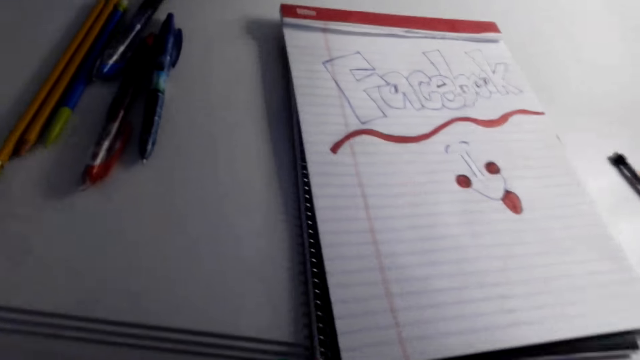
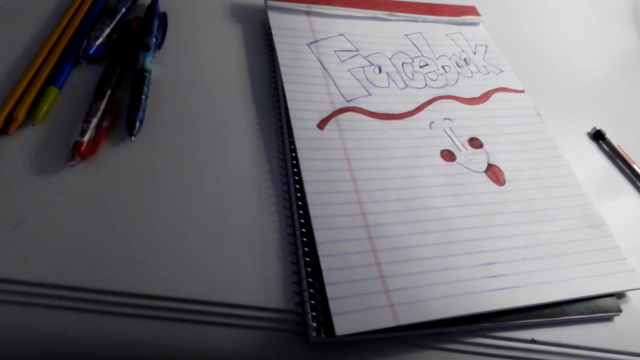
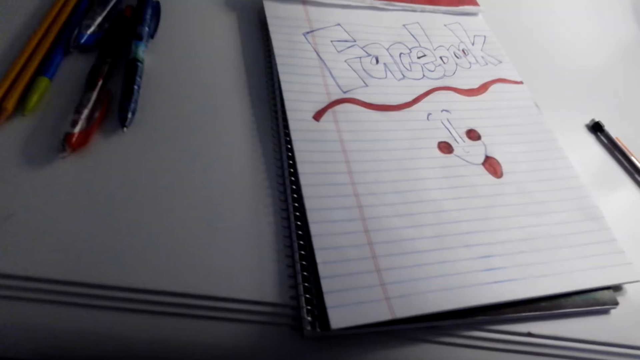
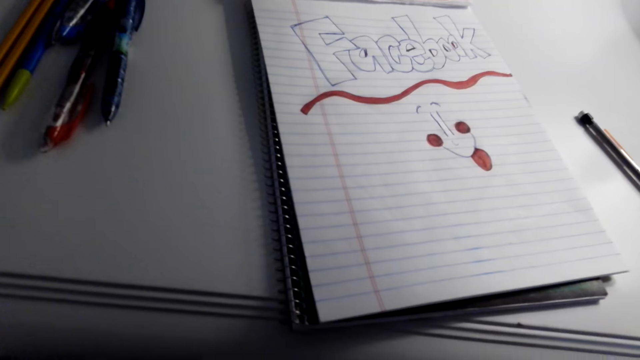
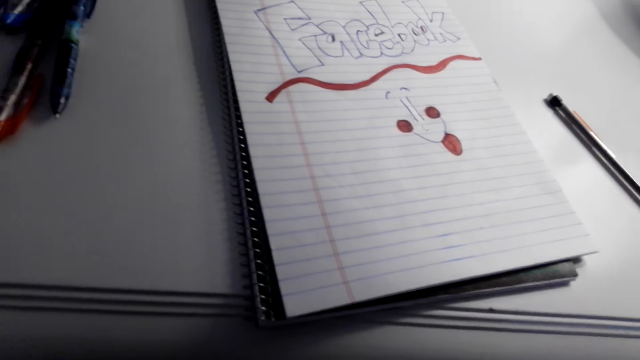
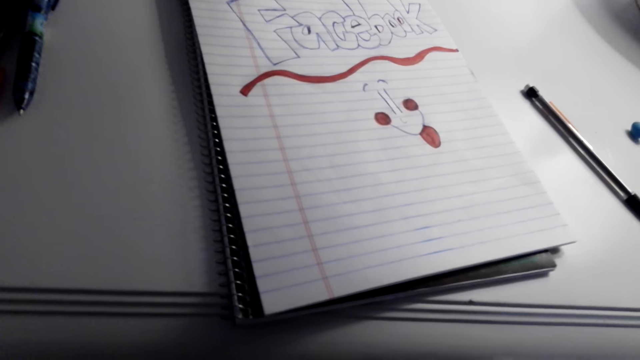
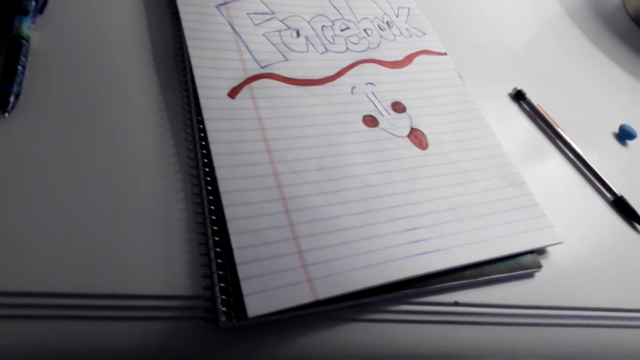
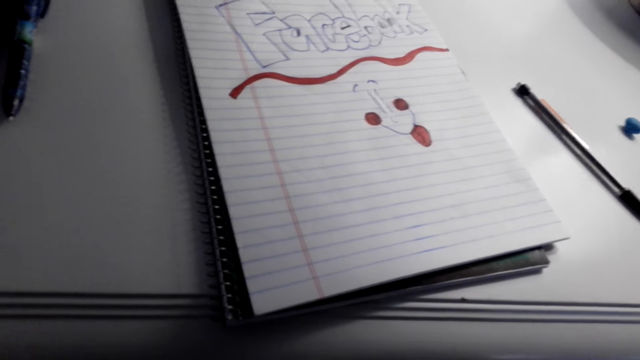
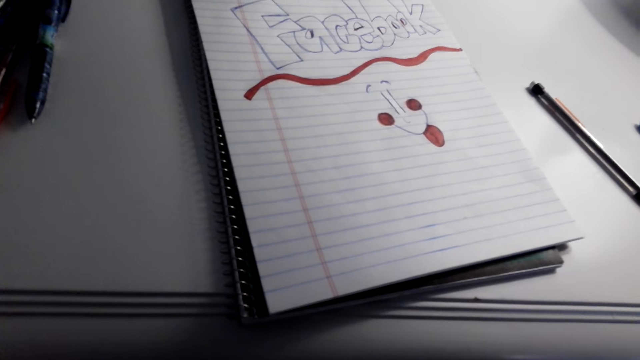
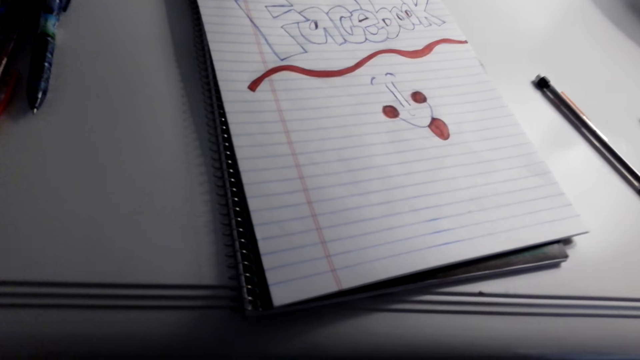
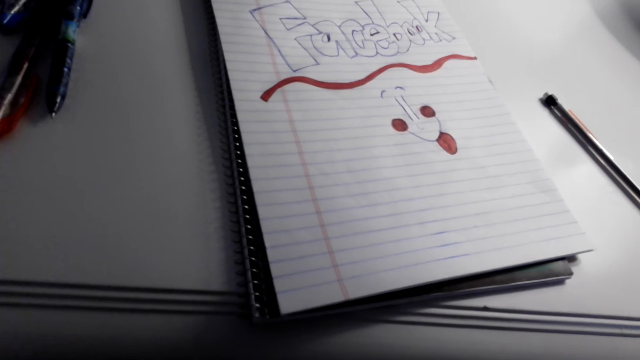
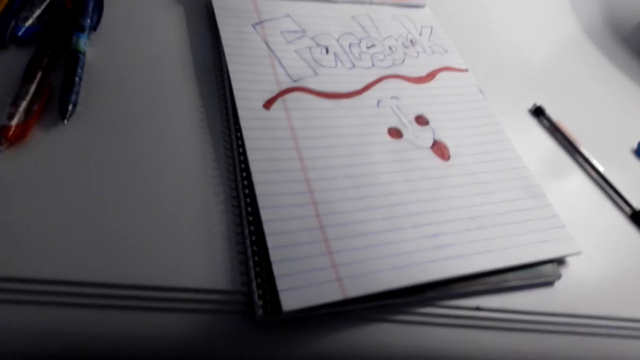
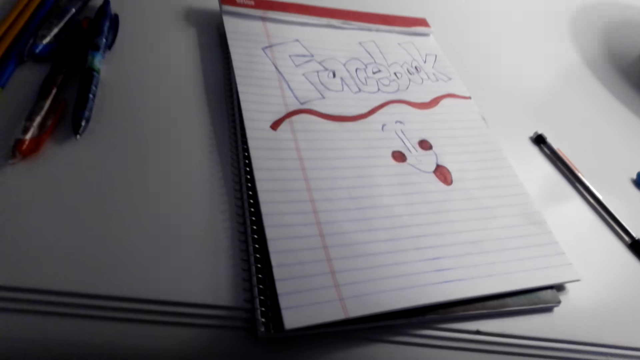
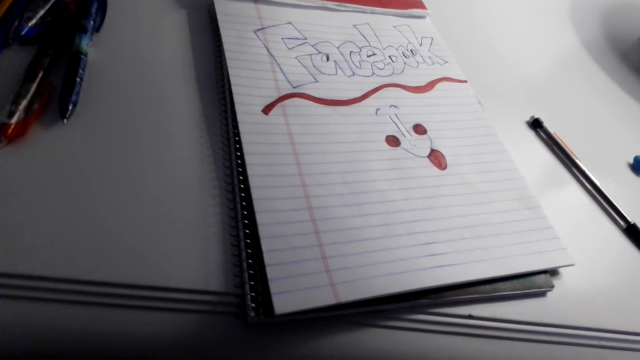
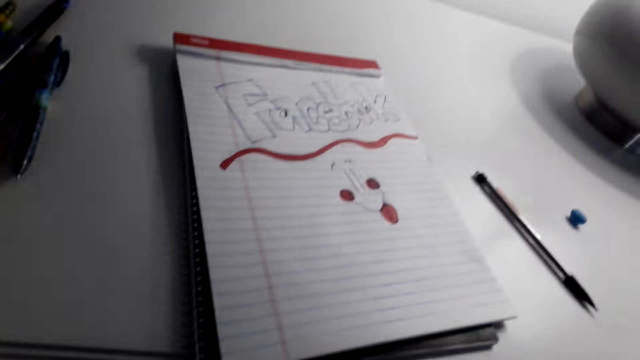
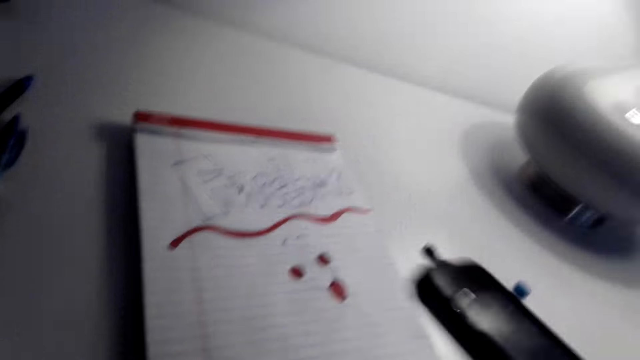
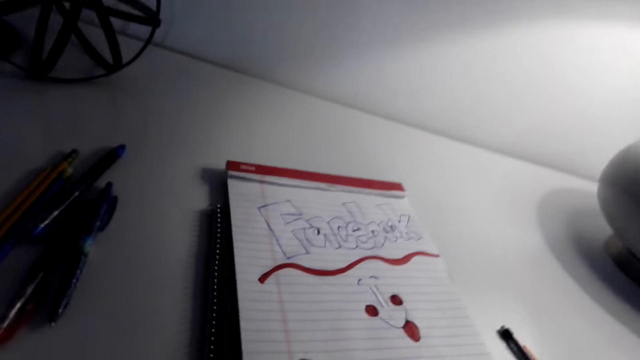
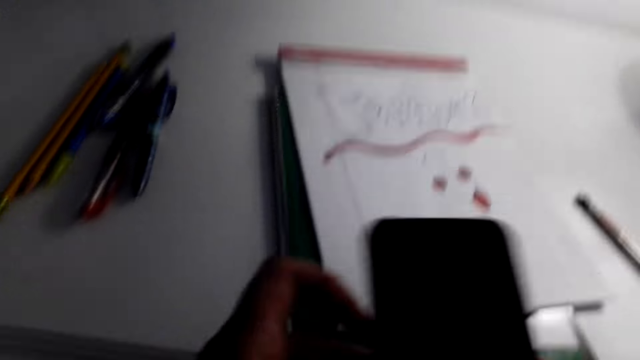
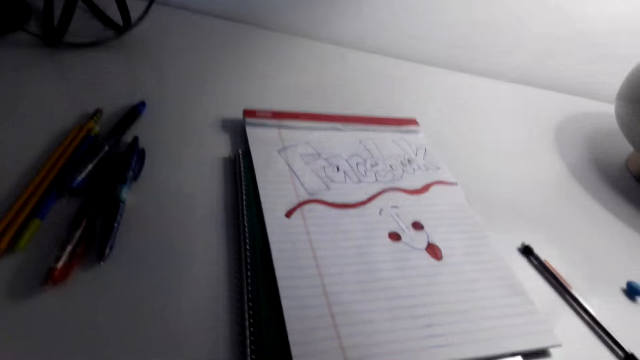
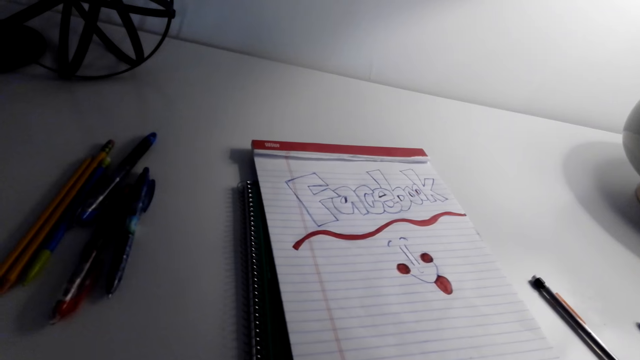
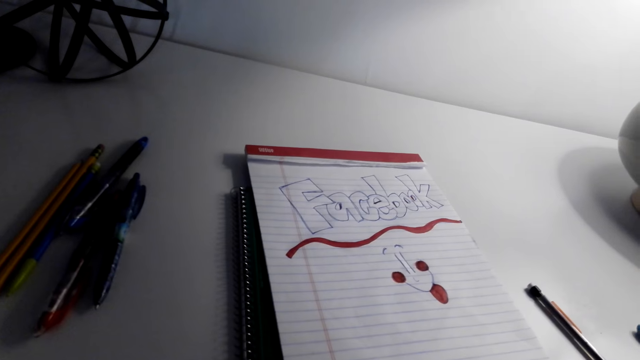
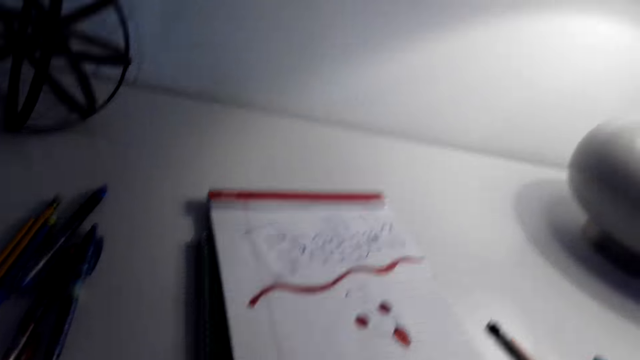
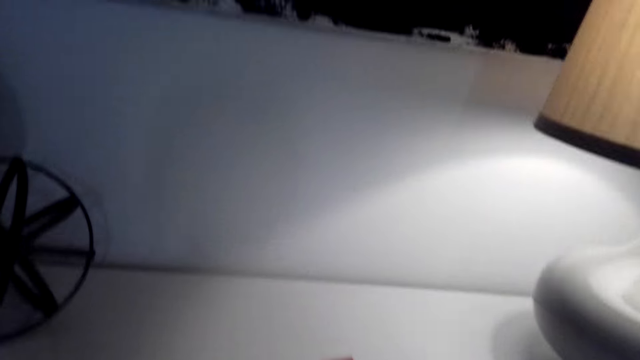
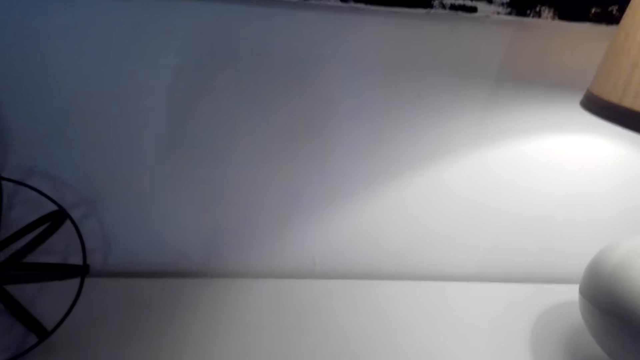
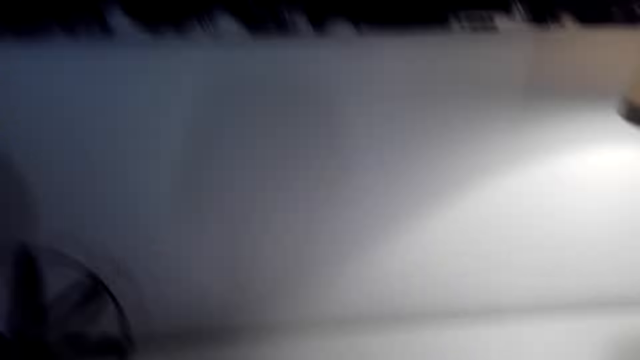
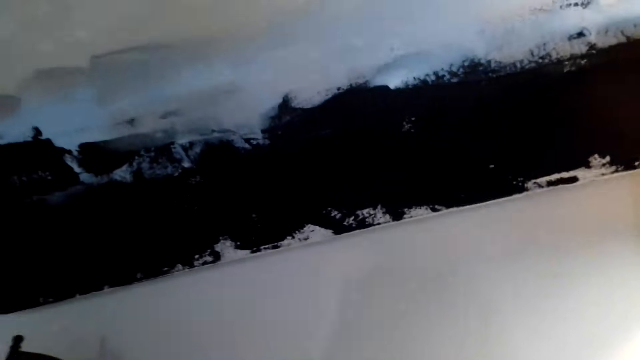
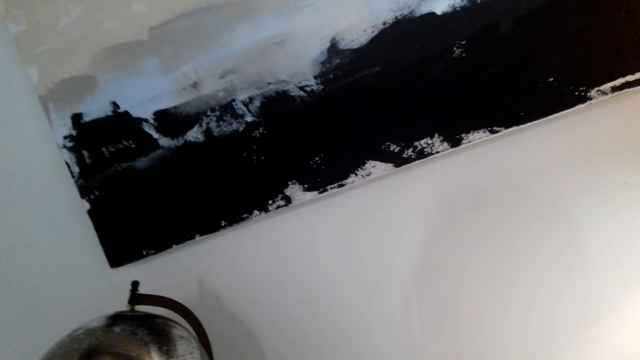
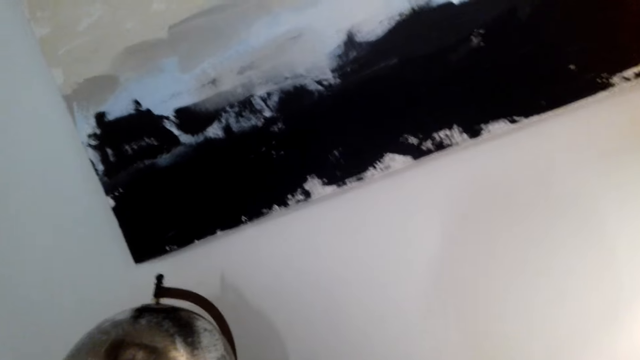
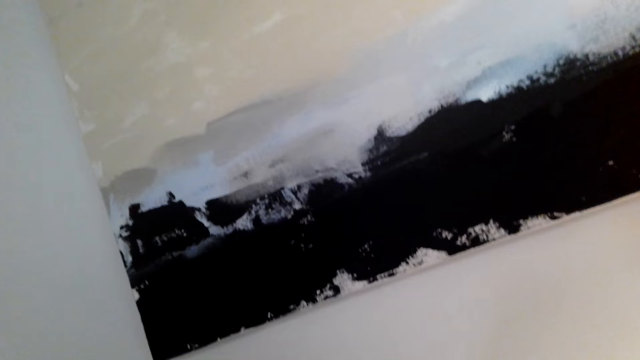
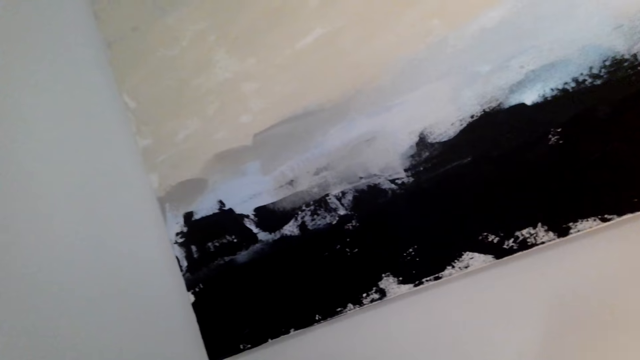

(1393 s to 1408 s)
The camera wearer holds the phone with both hands. They look at the art. They look around the room.

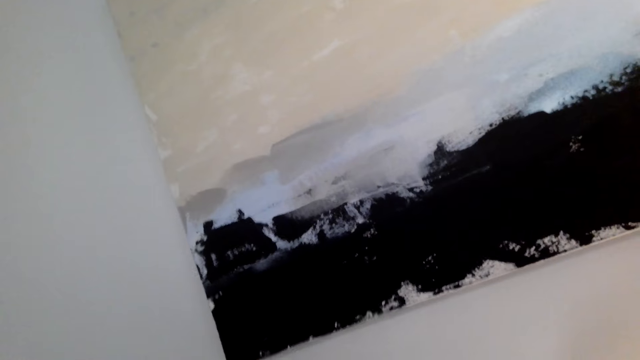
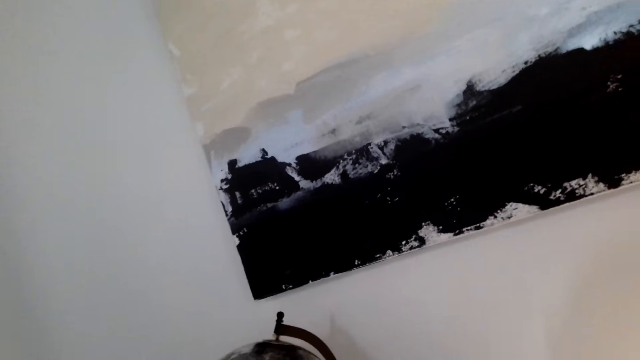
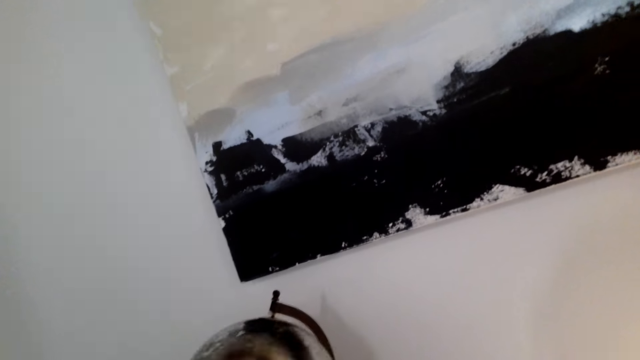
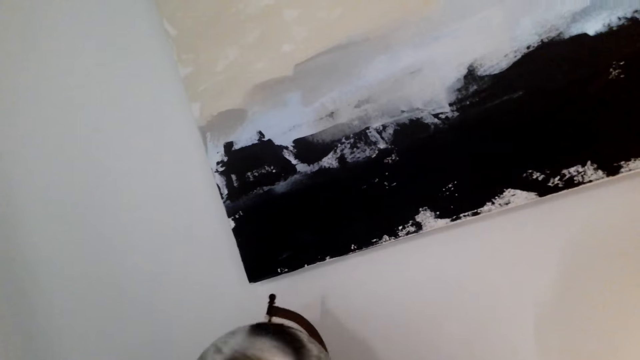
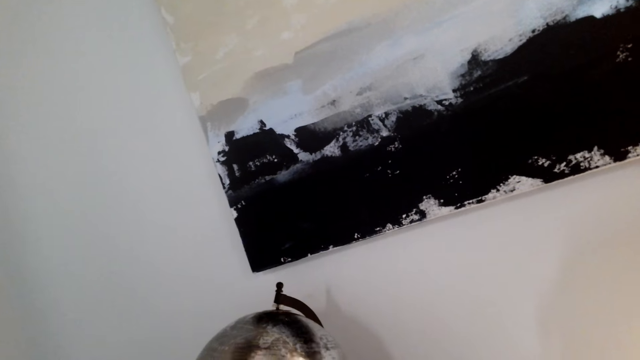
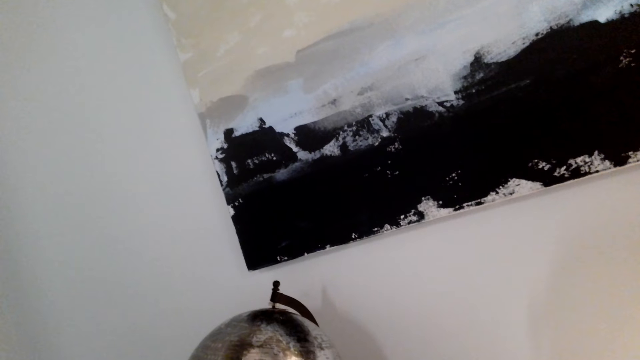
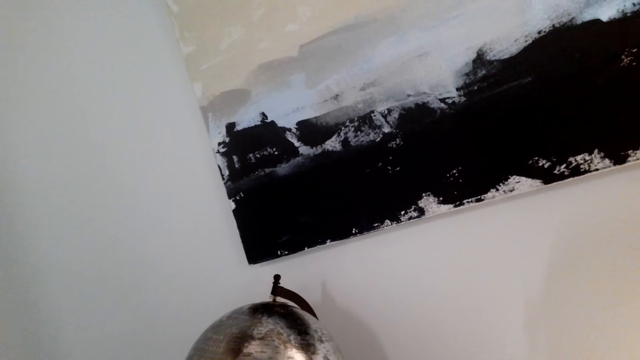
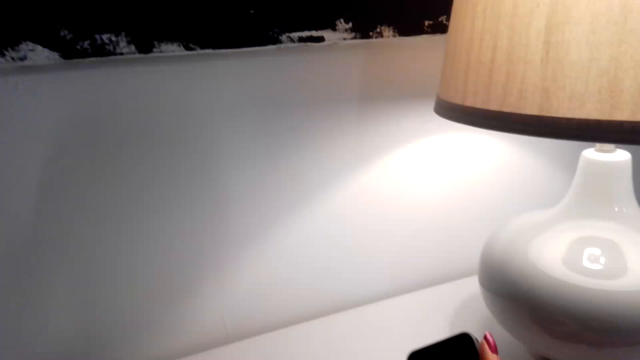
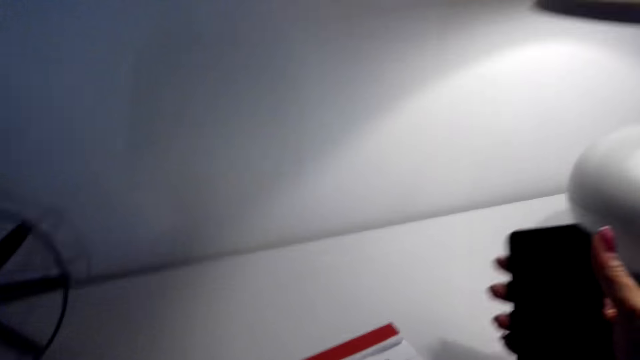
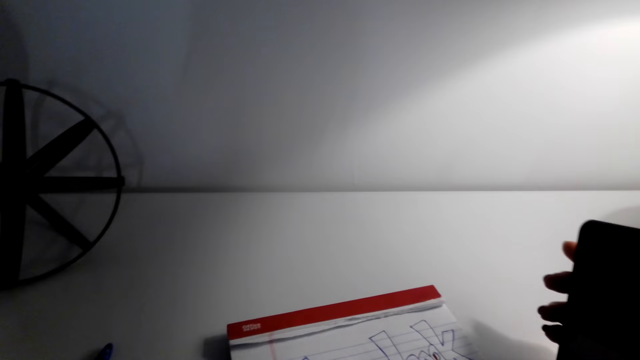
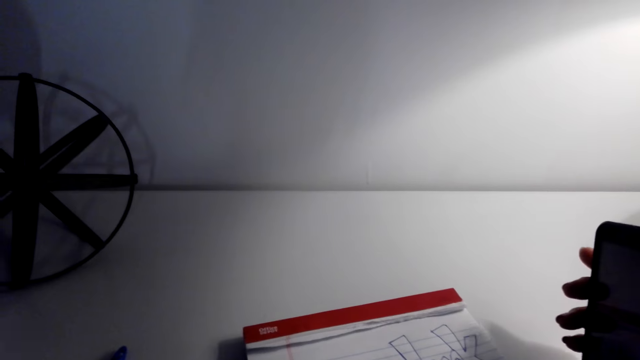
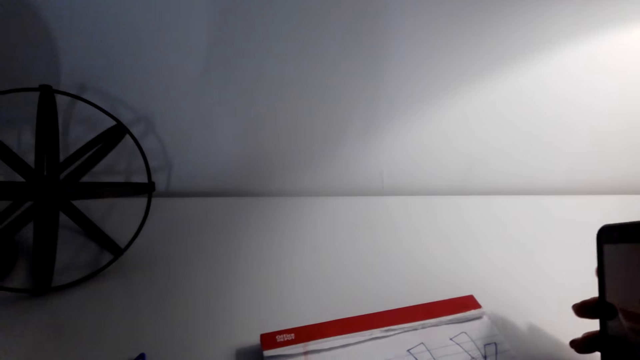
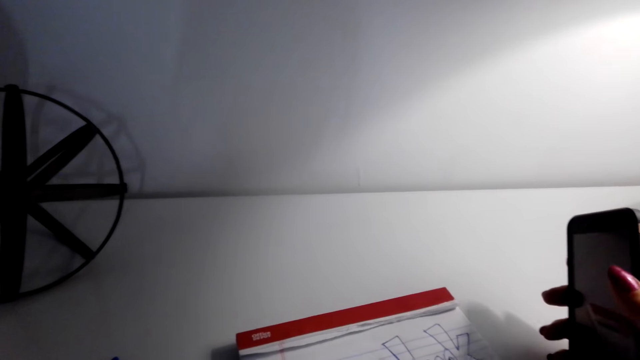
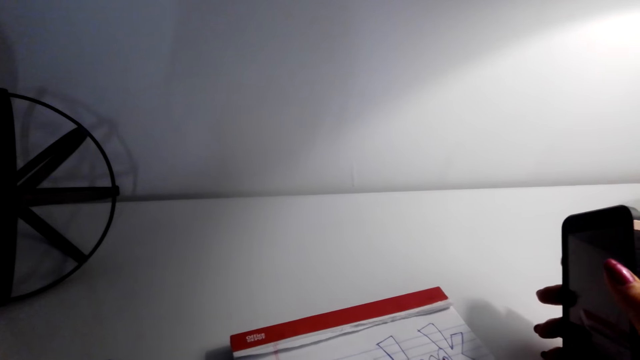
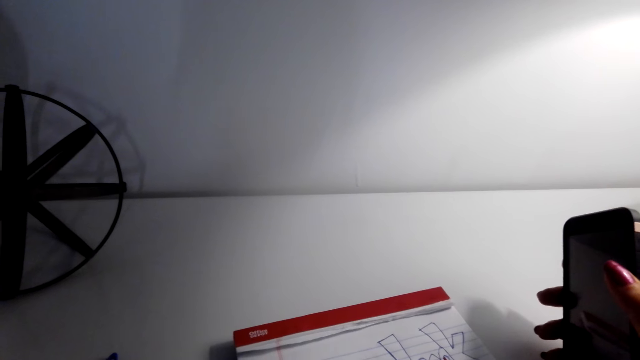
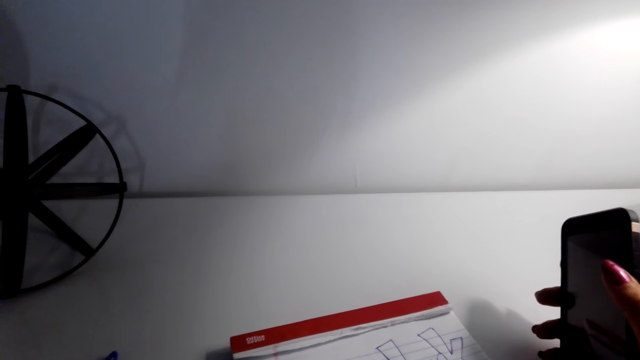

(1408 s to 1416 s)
The camera wearer spins the globe. They look at the art. They hold the phone with the right hand.
